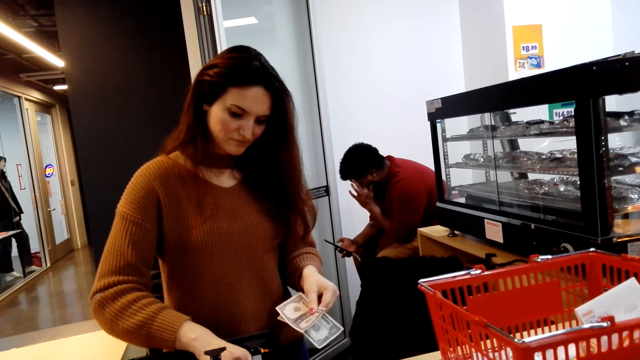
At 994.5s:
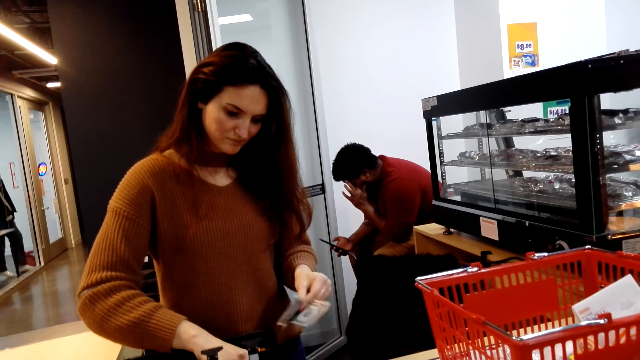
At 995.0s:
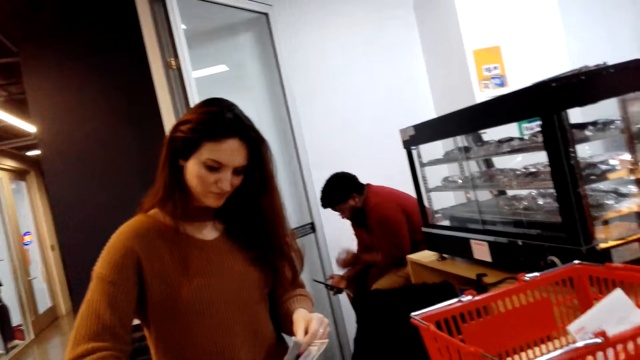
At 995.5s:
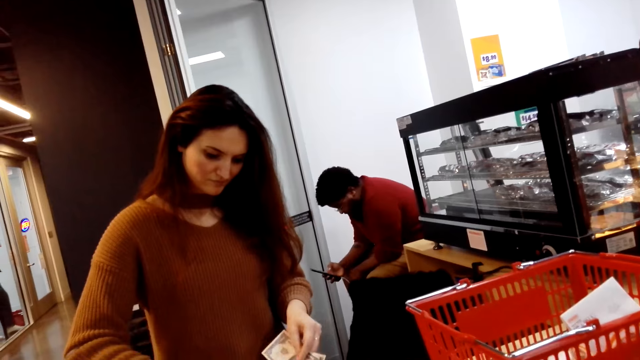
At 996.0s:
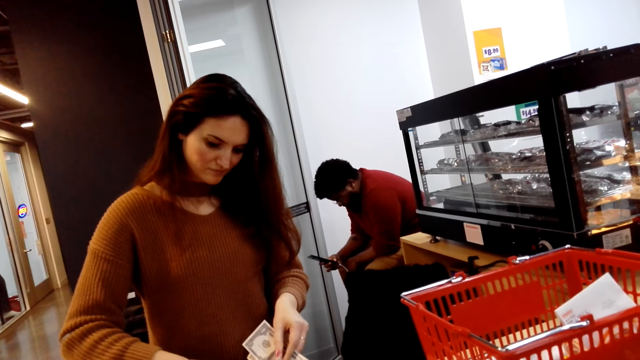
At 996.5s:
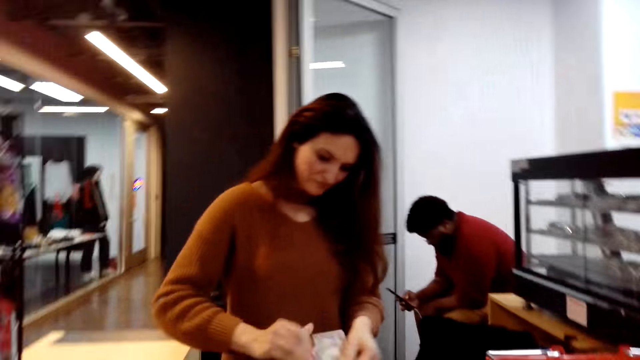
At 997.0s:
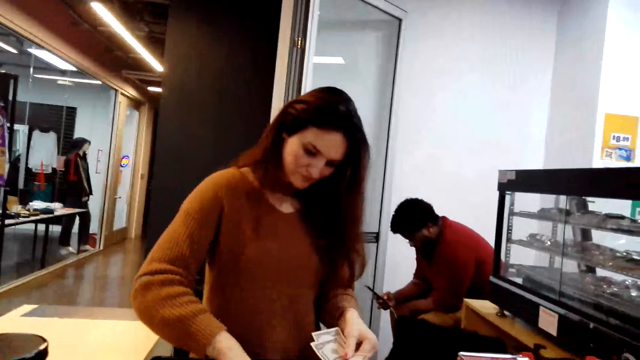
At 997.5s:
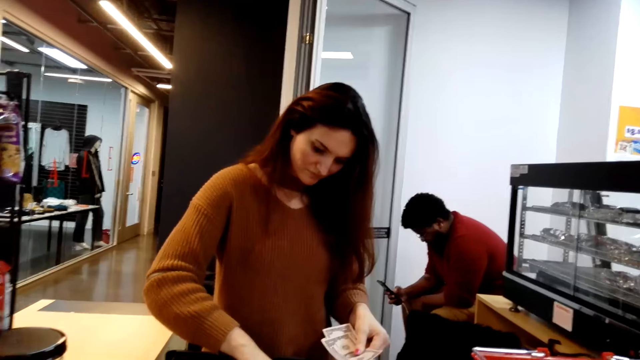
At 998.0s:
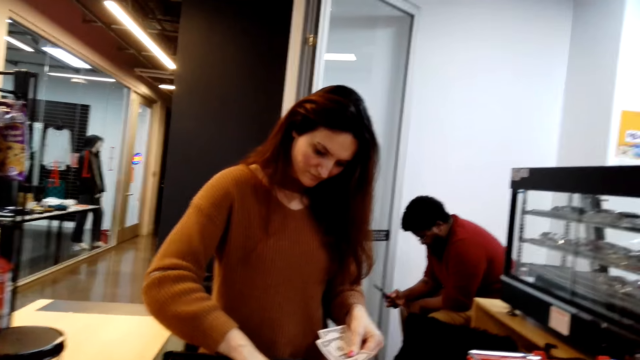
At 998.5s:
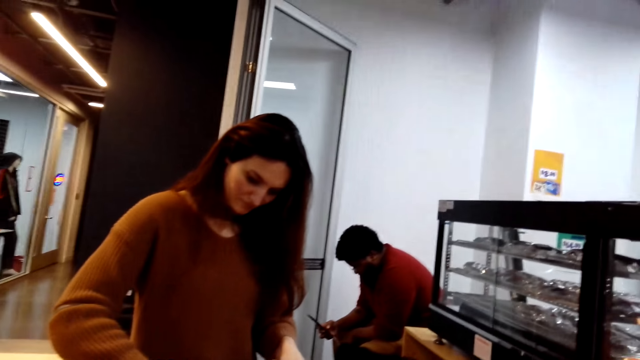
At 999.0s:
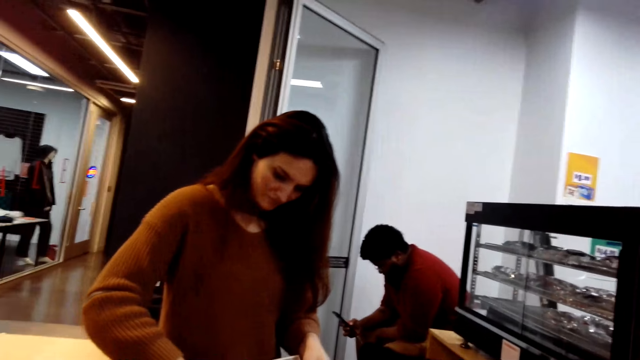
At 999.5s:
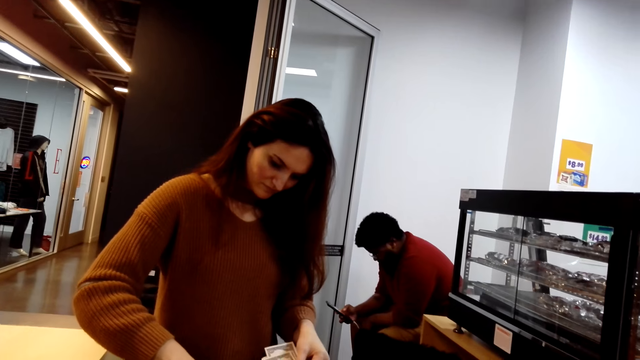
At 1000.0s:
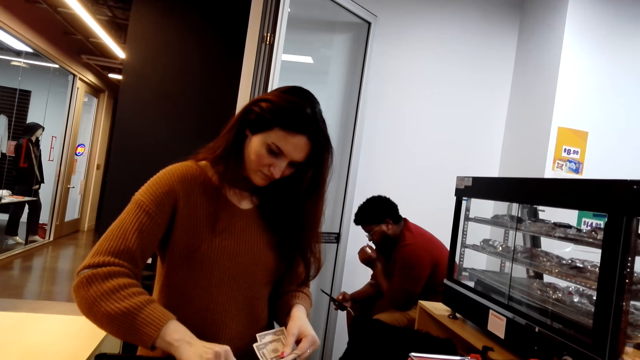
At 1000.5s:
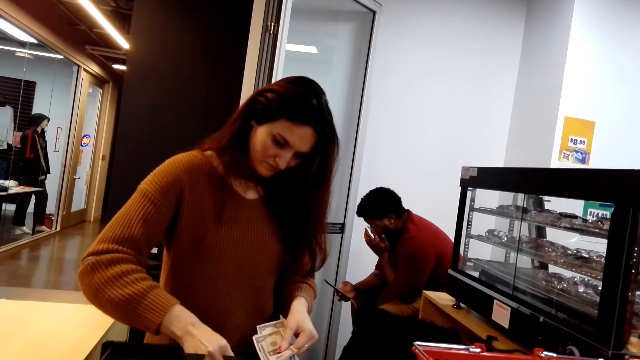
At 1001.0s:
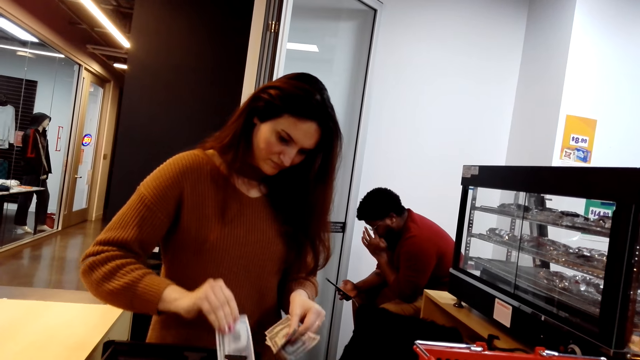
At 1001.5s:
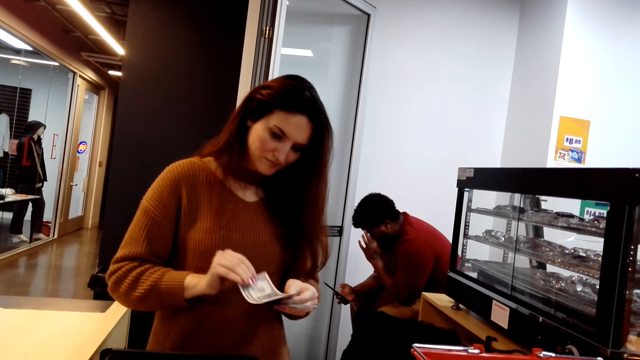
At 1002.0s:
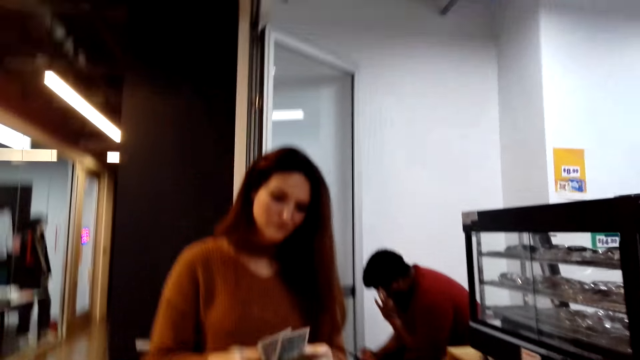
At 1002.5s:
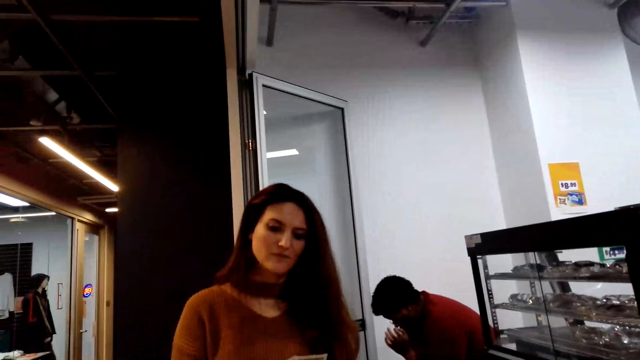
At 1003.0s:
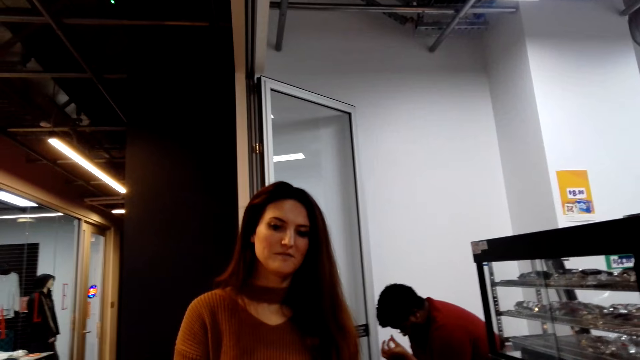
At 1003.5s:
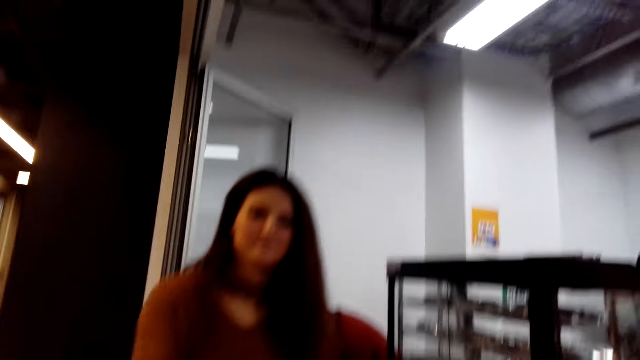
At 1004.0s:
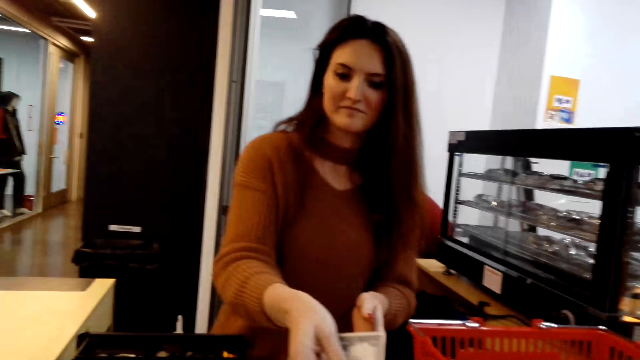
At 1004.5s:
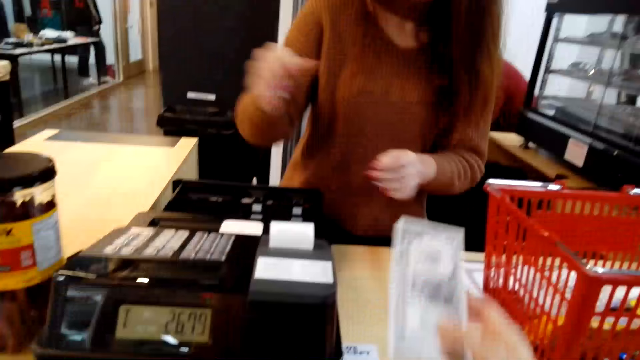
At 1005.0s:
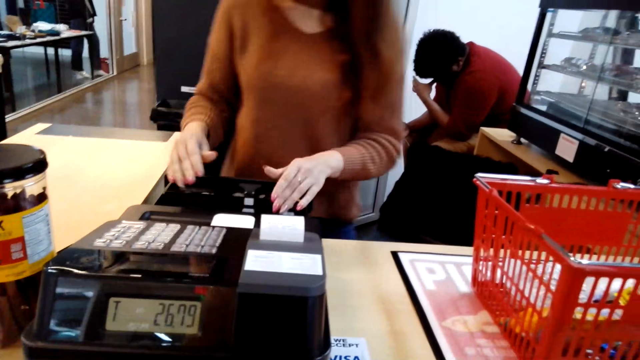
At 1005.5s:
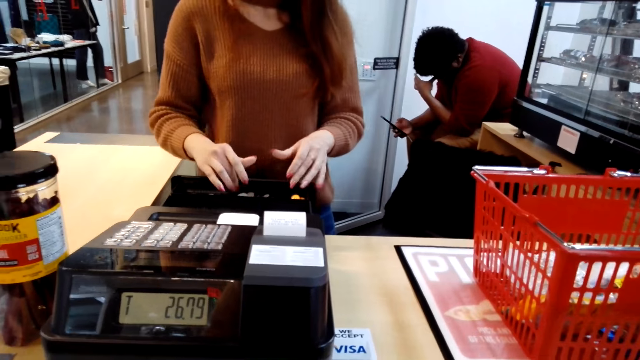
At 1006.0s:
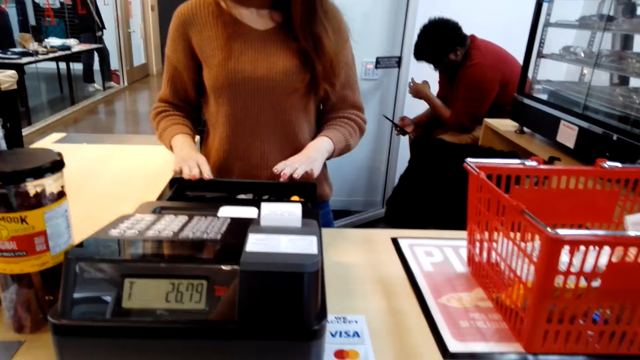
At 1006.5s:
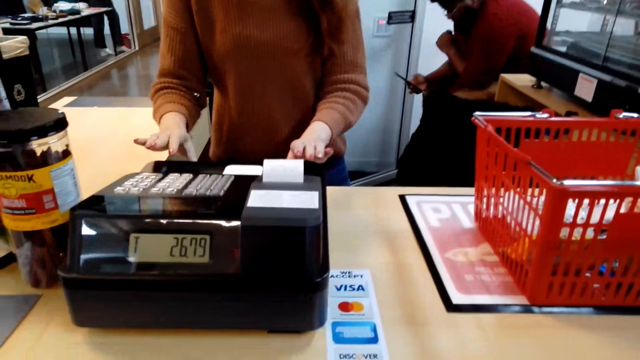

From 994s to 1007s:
The cashier gives the camera wearer change. The cashier adjusts the device.

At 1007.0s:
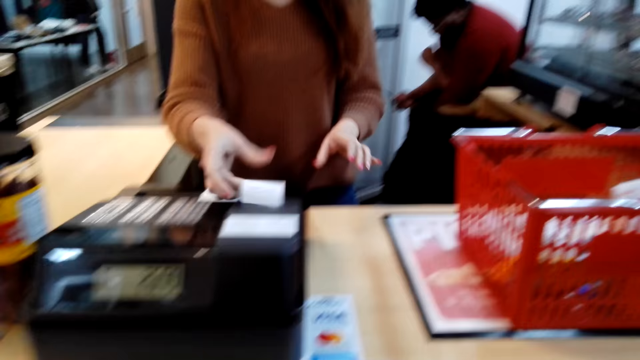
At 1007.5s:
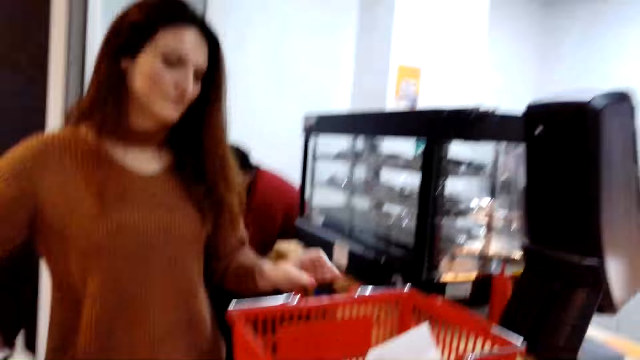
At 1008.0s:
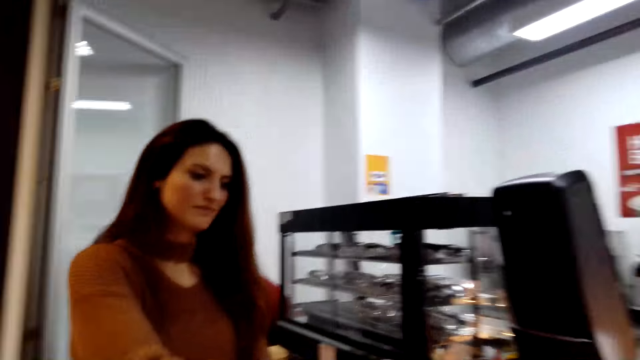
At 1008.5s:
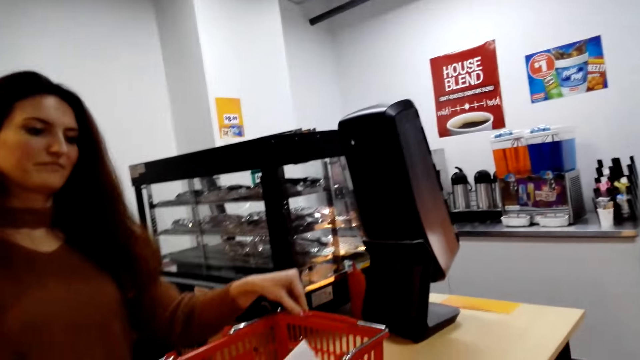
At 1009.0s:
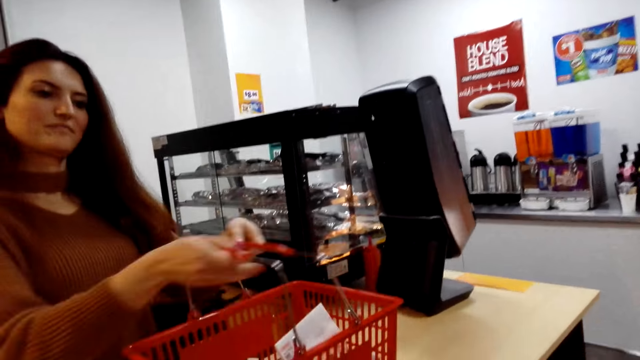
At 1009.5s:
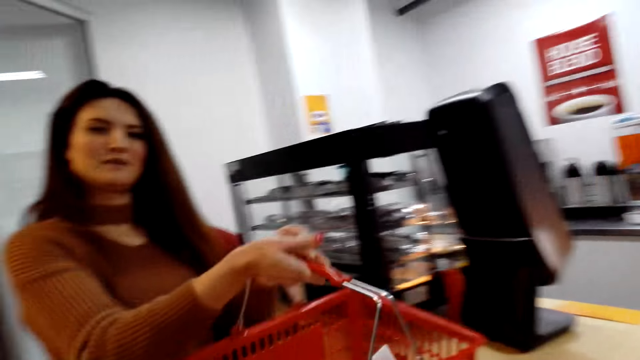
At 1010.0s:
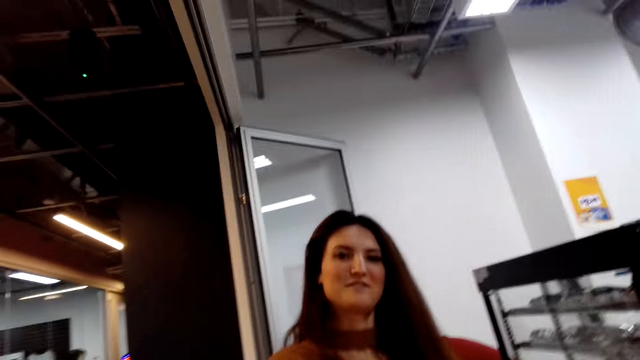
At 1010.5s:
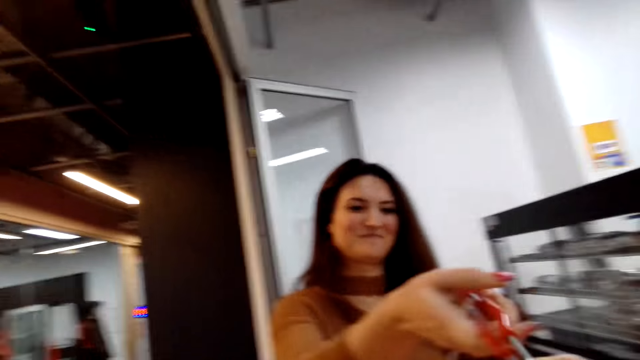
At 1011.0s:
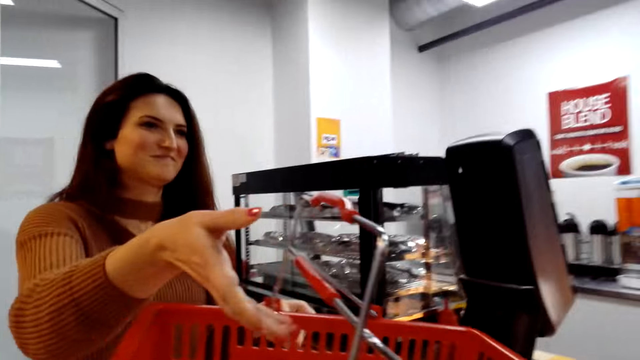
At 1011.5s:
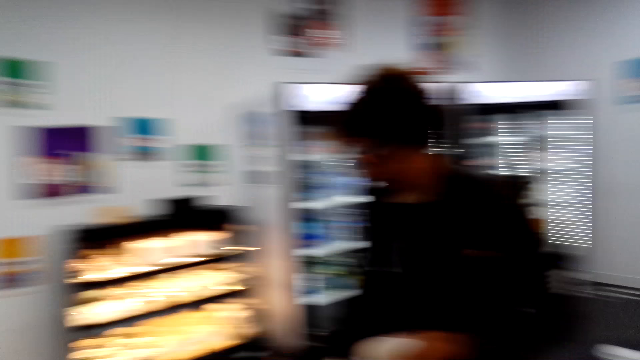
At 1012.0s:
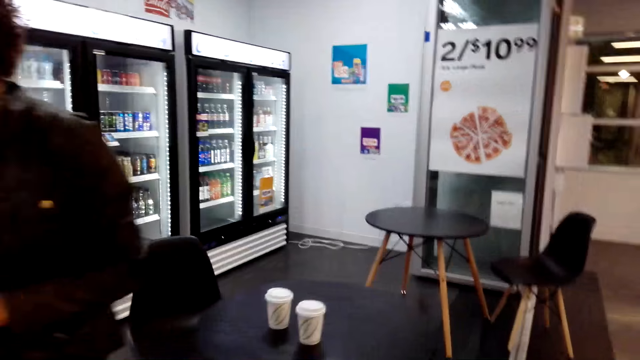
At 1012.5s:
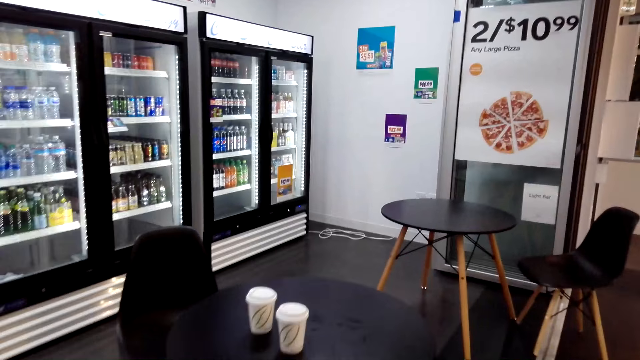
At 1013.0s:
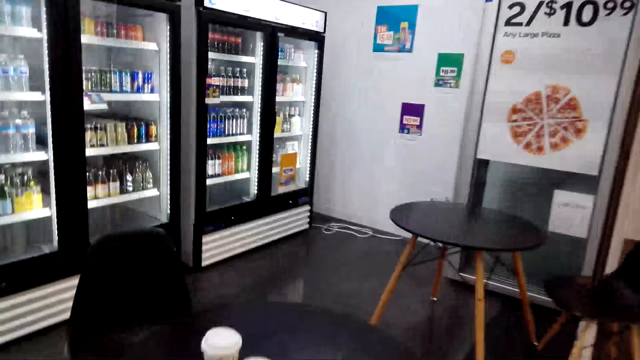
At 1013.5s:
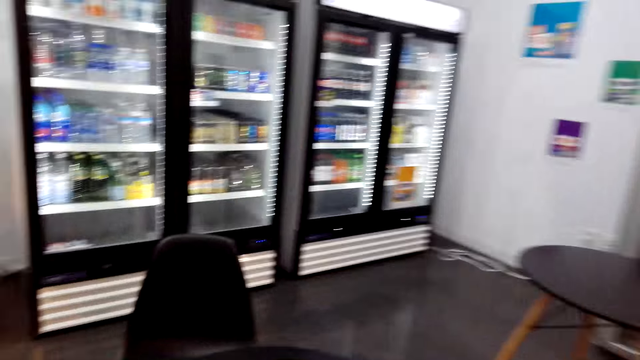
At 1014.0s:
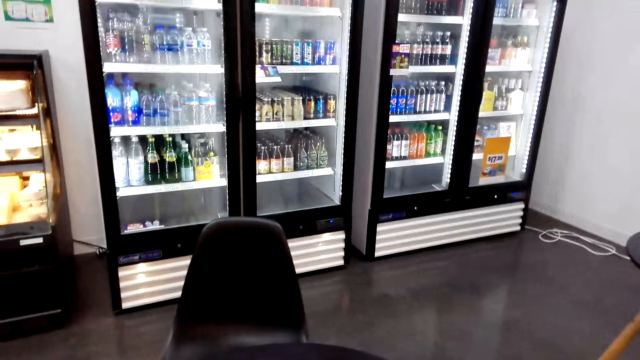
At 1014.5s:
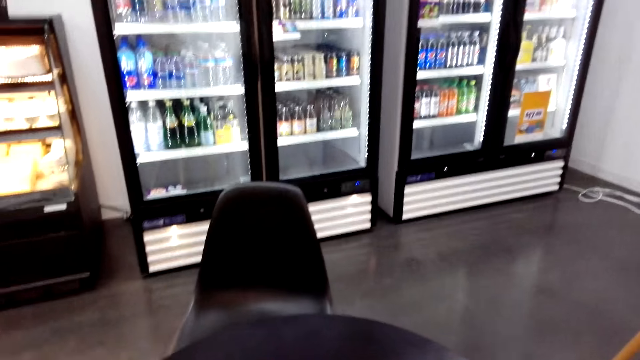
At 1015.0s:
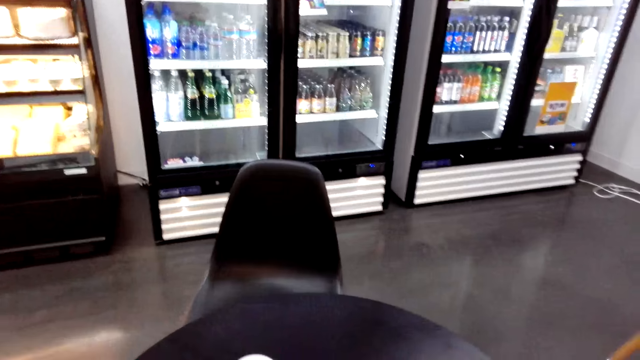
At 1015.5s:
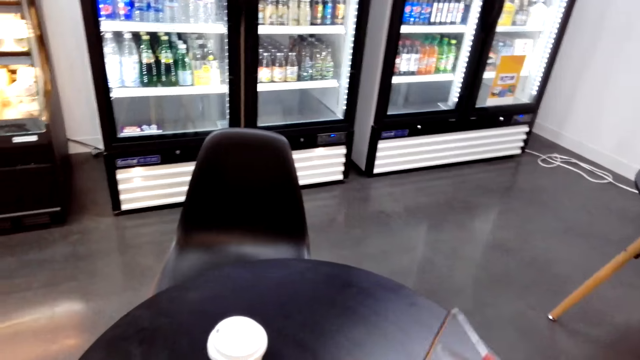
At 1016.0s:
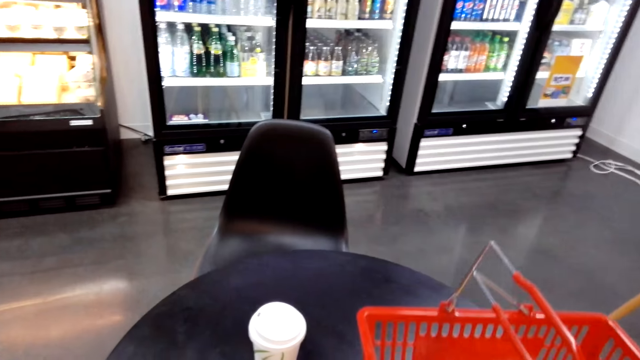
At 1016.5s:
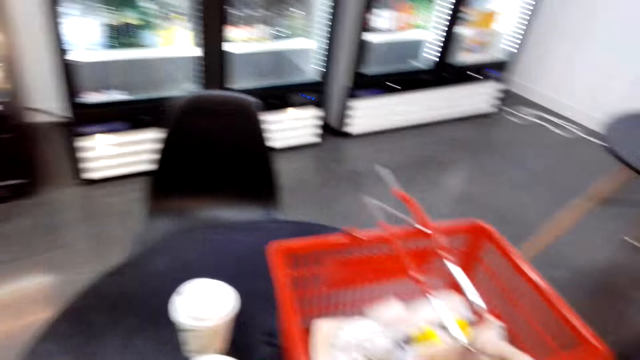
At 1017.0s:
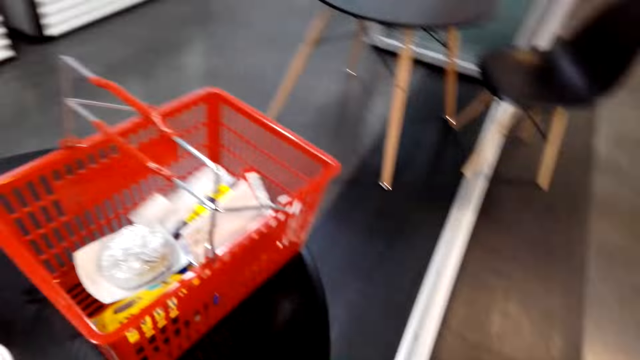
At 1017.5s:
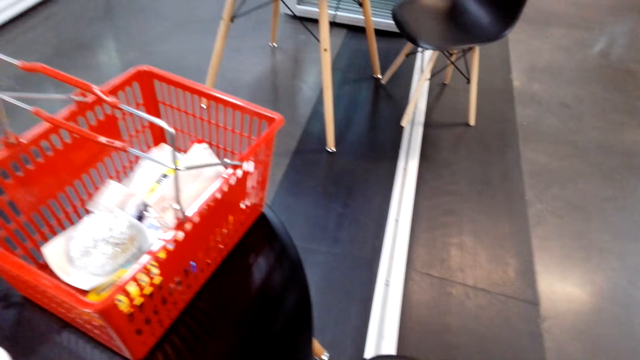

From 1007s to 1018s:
The cashier pulls the receipt from the device and drops the receipt in the shopping basket. The cashier picks up the basket with goods and passes the shopping basket to the camera wearer. The camera wearer lifts the shopping basket. They look around. They put the shopping basket on the table.
